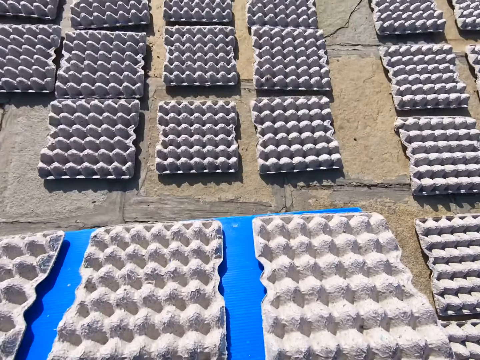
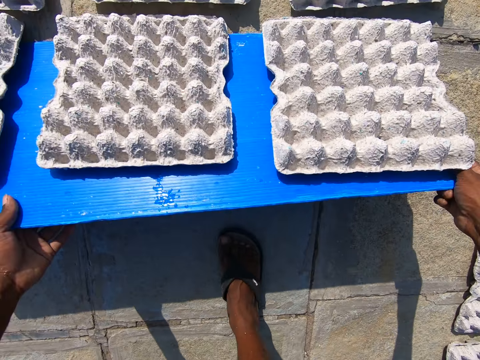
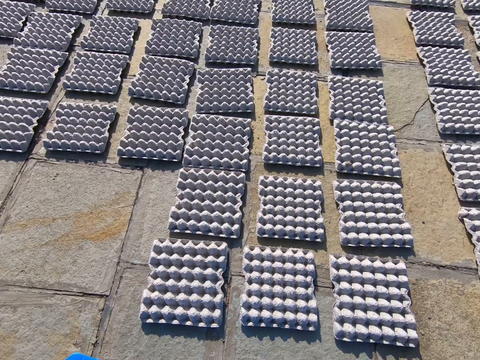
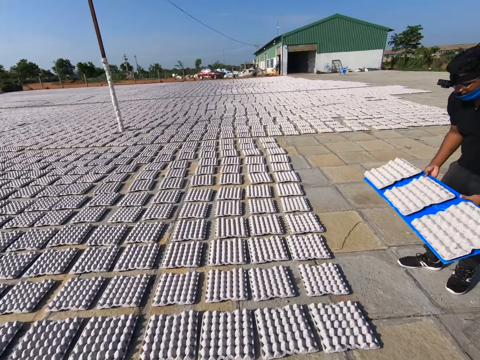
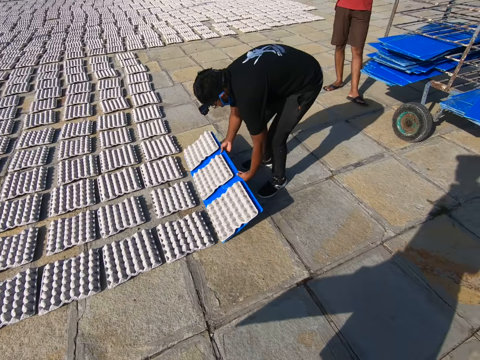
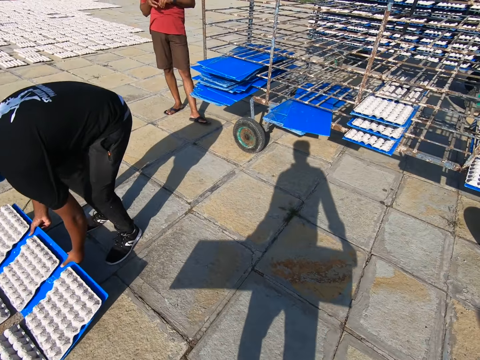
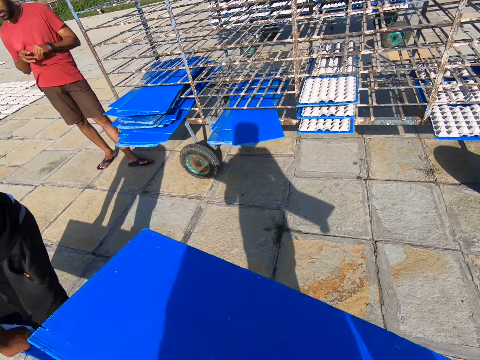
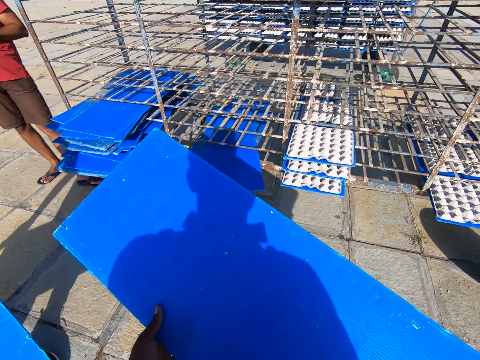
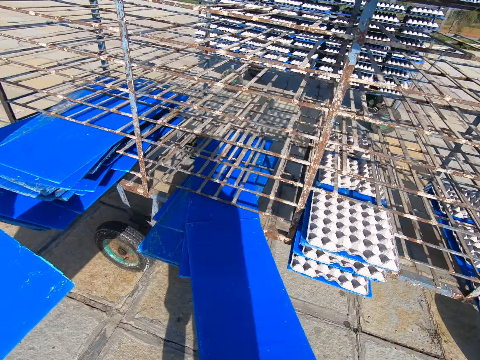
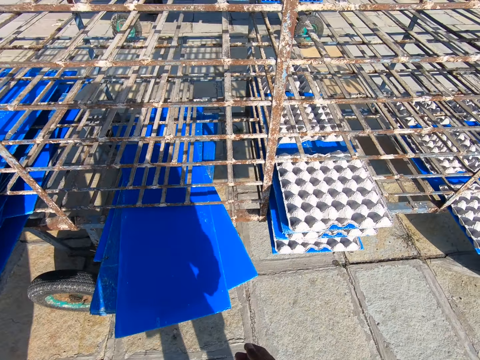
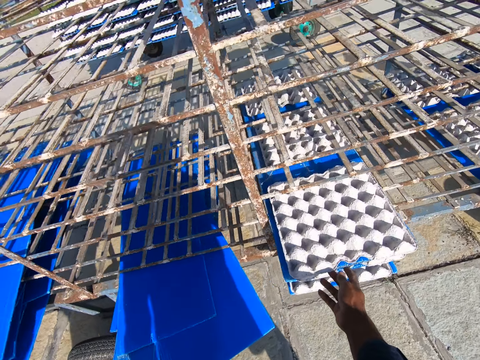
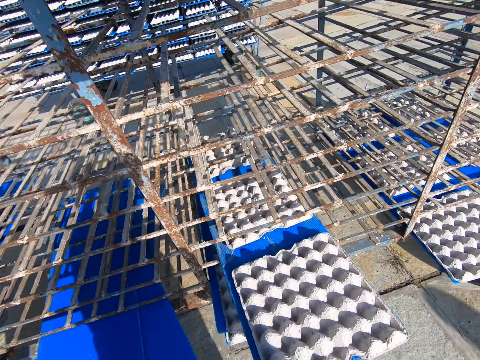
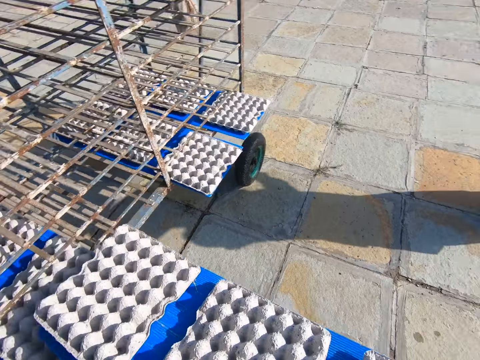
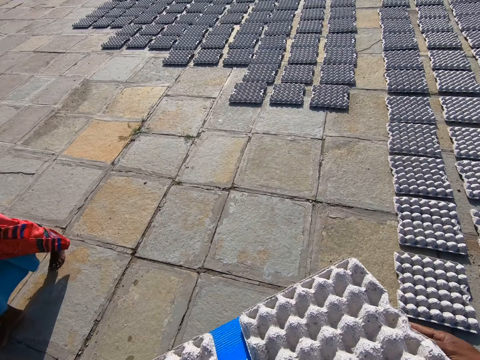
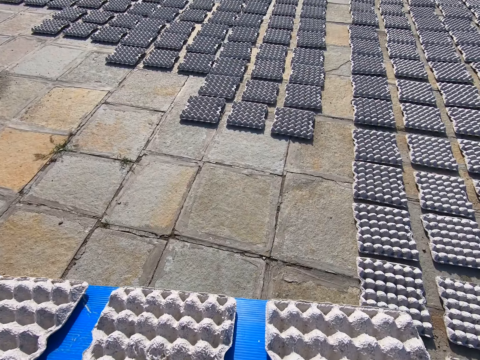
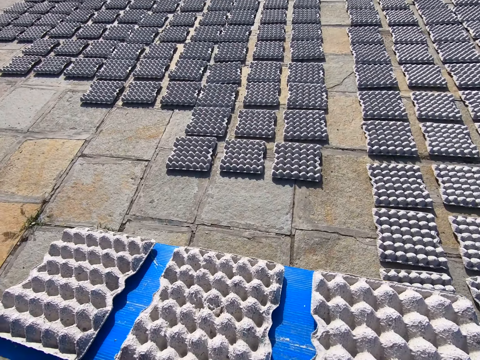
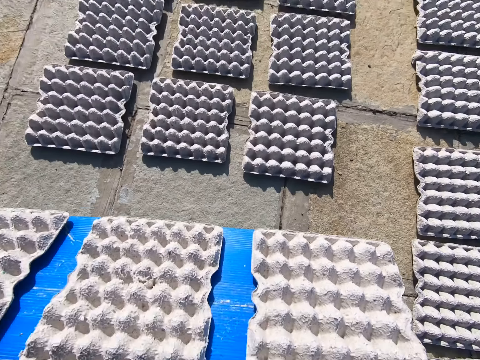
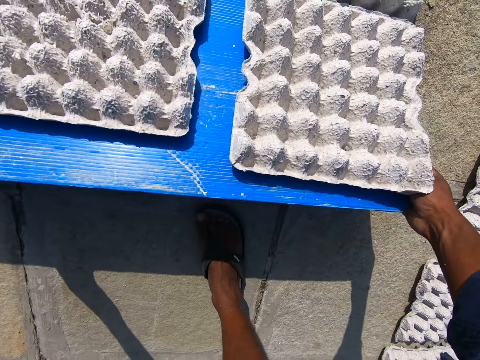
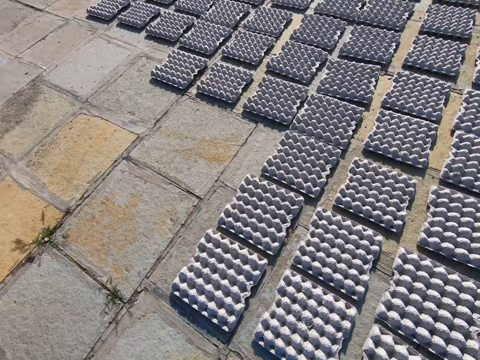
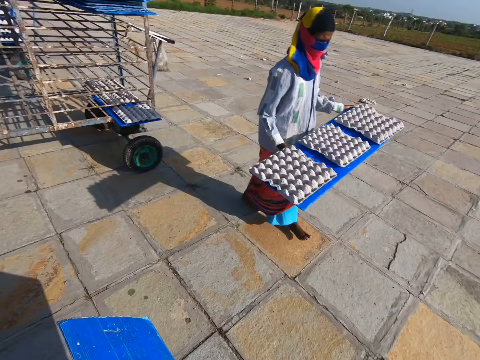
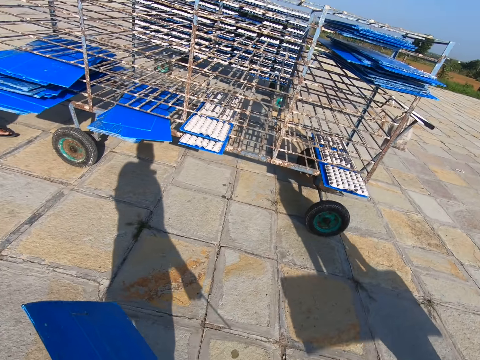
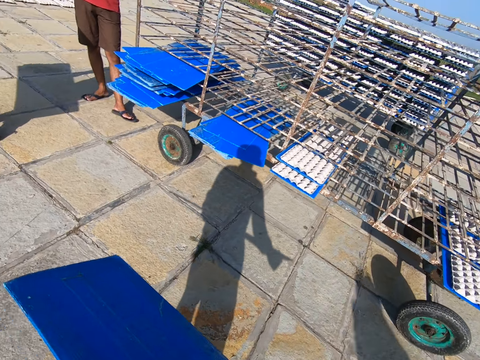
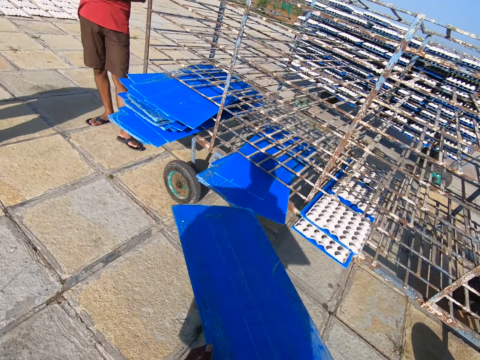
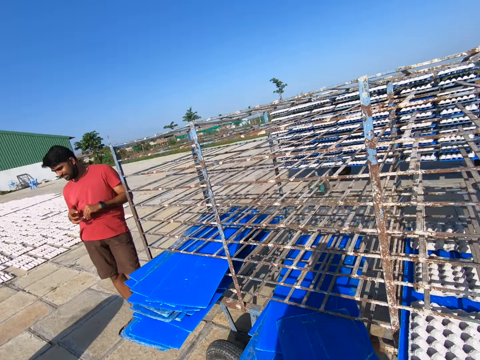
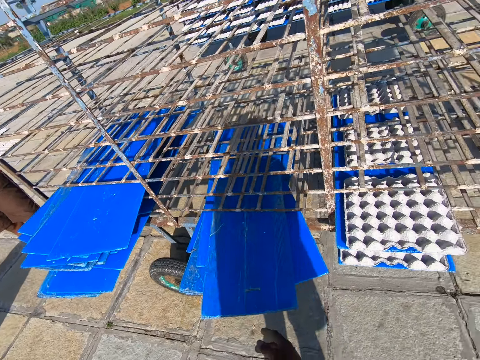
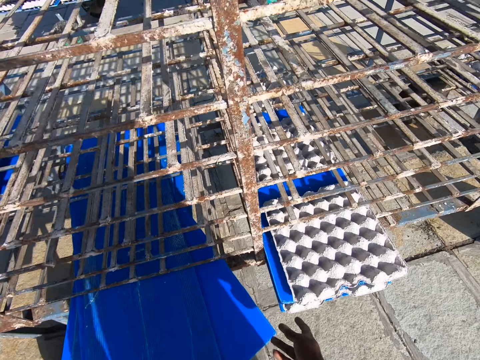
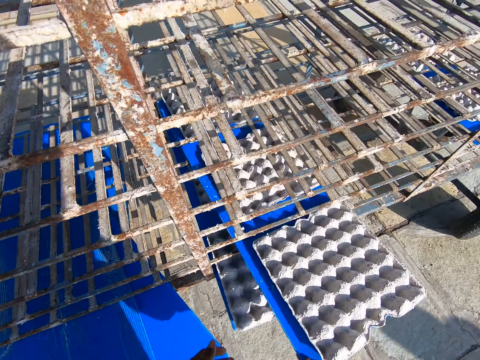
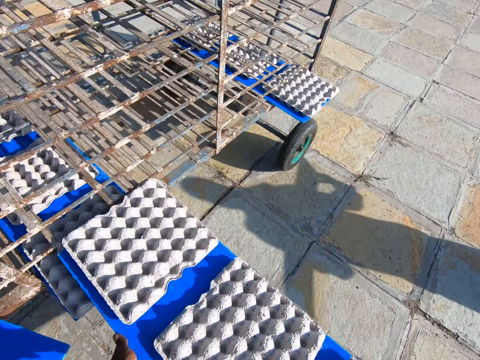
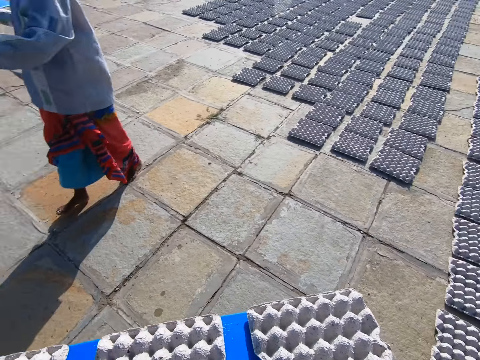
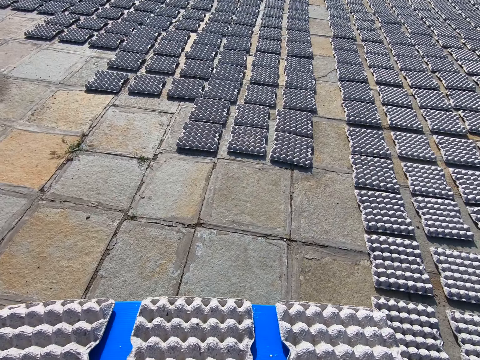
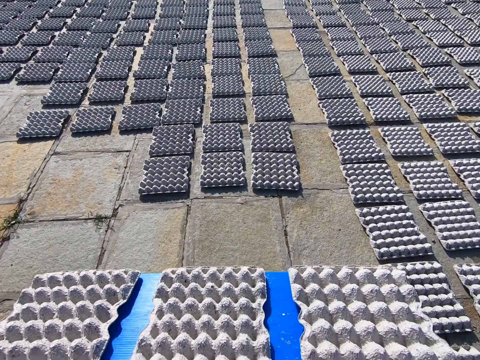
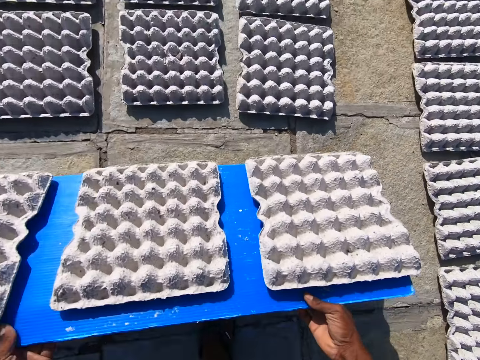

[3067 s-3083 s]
The camera wearer places the egg crates on the ground with both hands. They walk around the field. The man places the egg crates on the ground with the tray in both hands. The camera wearer slides the tray in the rack with his right hand. The man slides the tray in the rack with both hands. The camera wearer puts the pulp board on the trolley. He takes out a tray of egg crates from the rack with his right hand. He takes out the tray of crates from the rack with both hands. The woman holds a tray with both hands. The camera wearer walks around the field. He places the egg crates on the ground with the tray in both hands. He walks around the field. The woman holds a tray of egg crates with both hands. The camera wearer slides the tray in the rack with both hands. He puts the pulp board on the trolley. He takes out a tray of egg crates from the rack with his right hand. He takes out the tray of crates from the rack with both hands. The woman holds the tray with both hands. The camera wearer walks around the field.

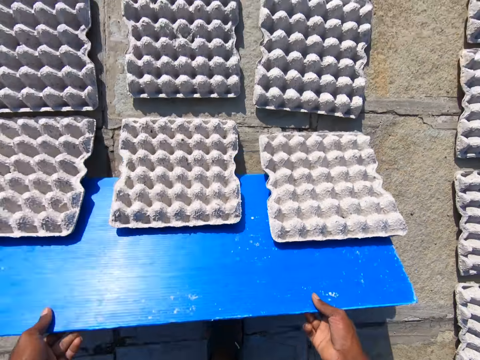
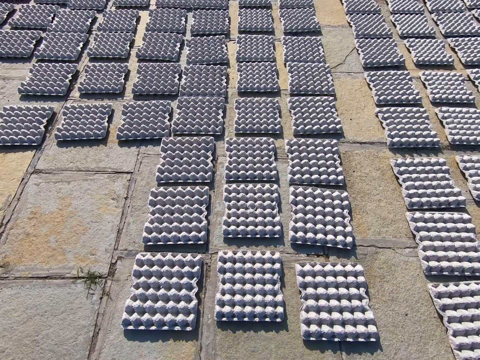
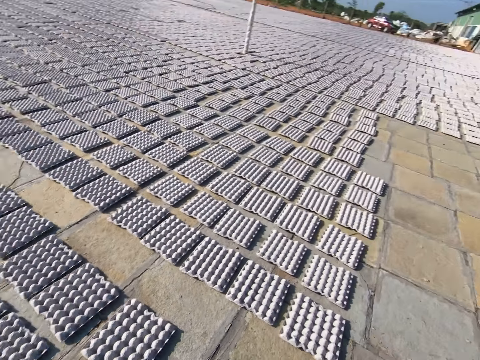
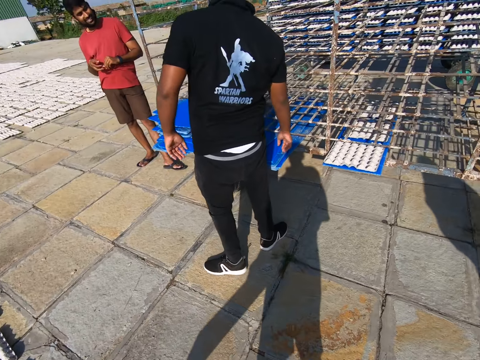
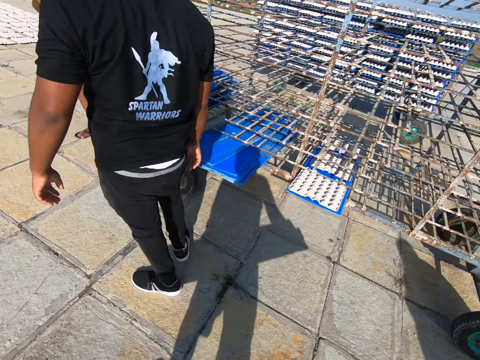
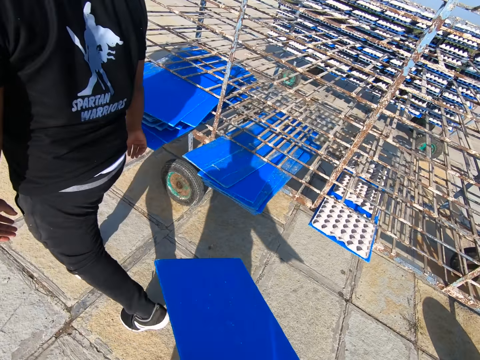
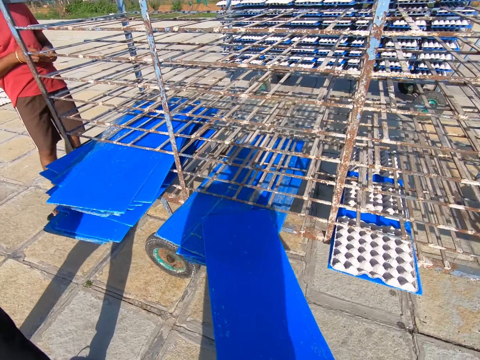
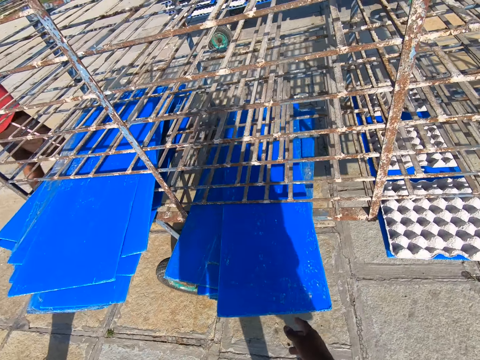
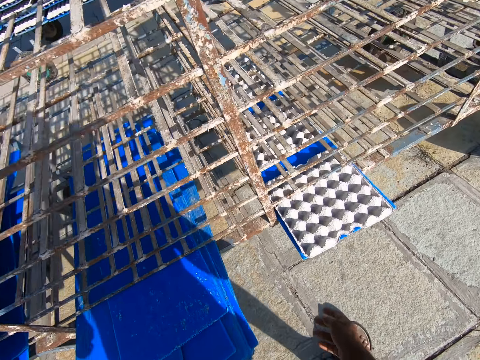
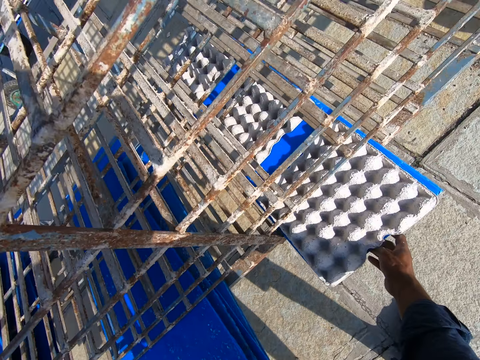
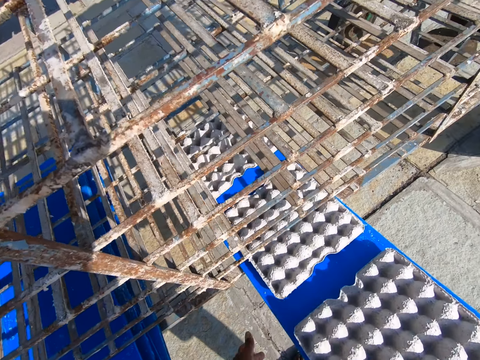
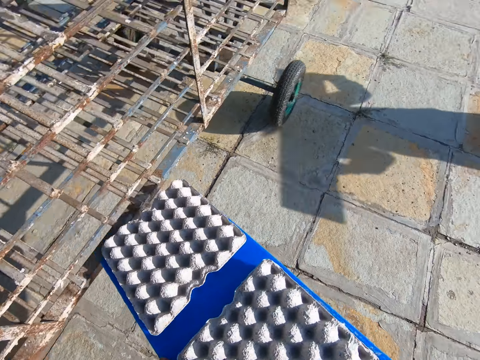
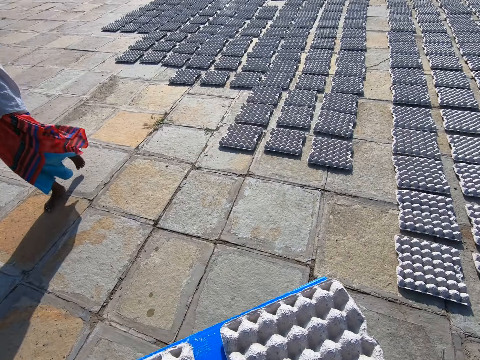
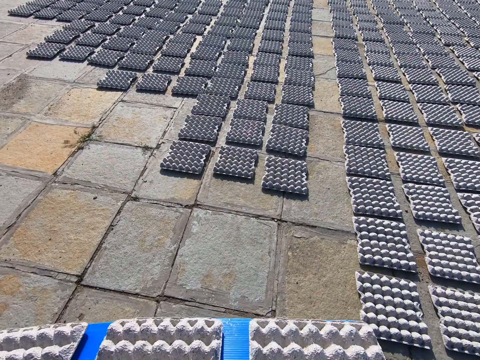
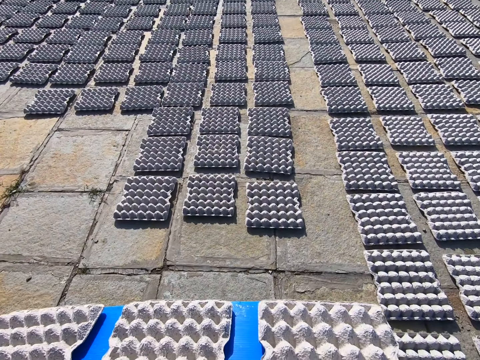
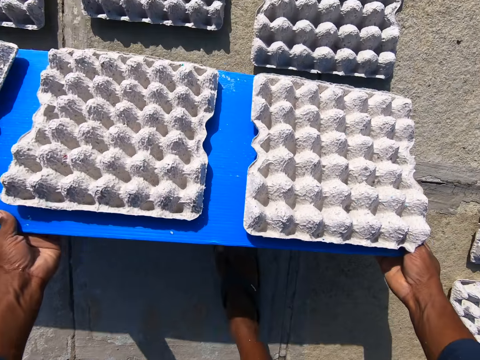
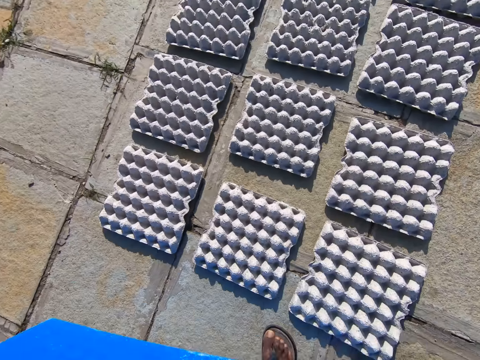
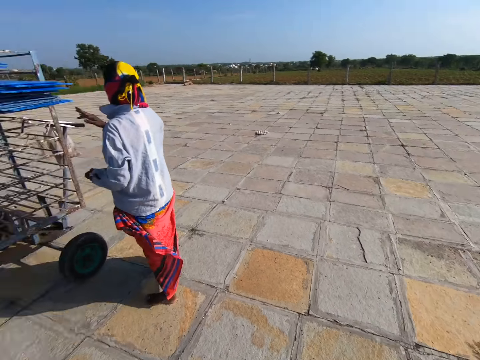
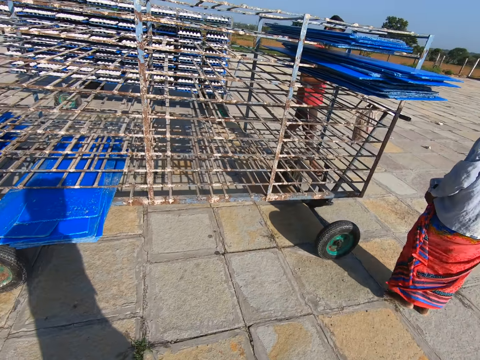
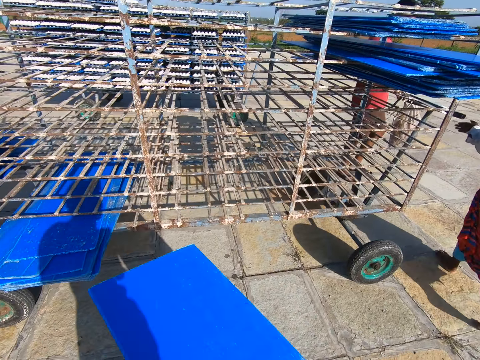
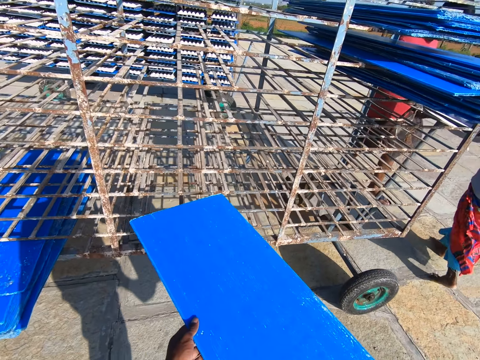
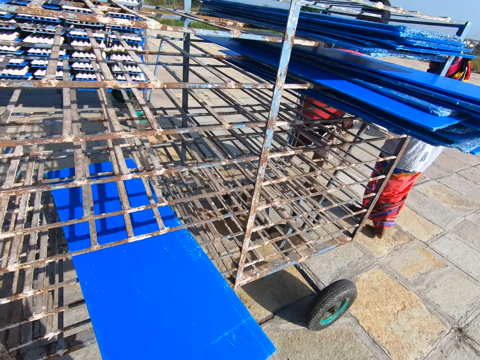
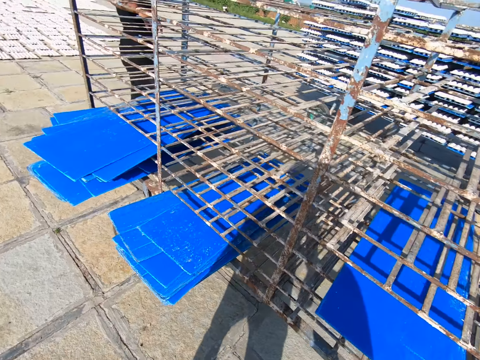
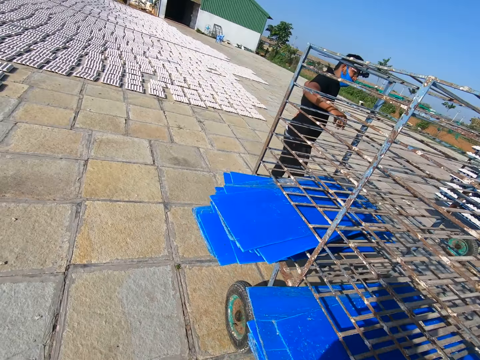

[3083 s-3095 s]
The camera wearer places the egg crates on the ground with the tray in both hands. He walks around the field. He slides the tray in the rack with his right hand. He puts the pulp board on the trolley. He takes out a tray of egg crates from the rack with his right hand. He holds the tray of egg crates with both hands. He walks around the field. He places the egg crates on the ground with the tray in both hands. He walks around the field. He slides the tray in the rack with both hands. He puts the pulp board on the trolley. The man places his right hand on the rack.
